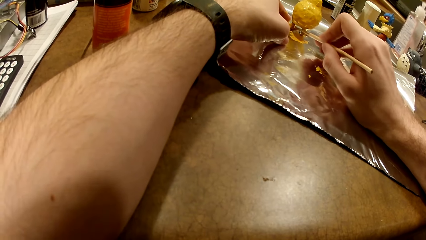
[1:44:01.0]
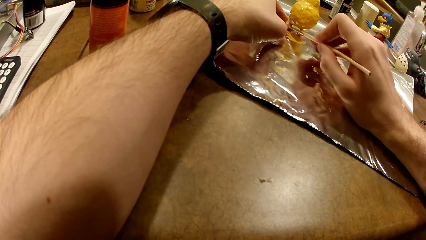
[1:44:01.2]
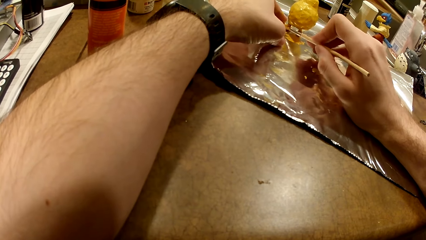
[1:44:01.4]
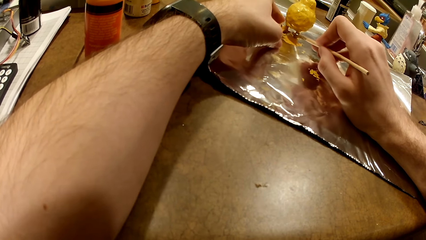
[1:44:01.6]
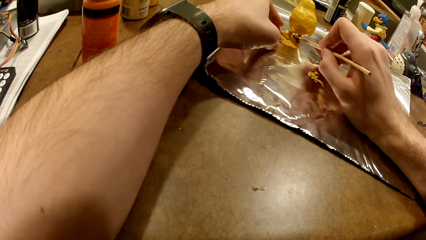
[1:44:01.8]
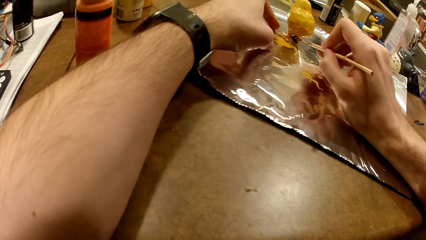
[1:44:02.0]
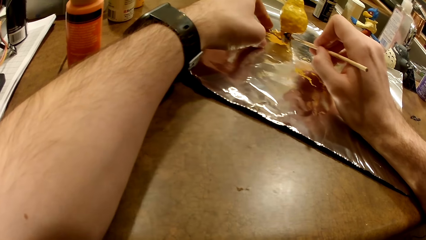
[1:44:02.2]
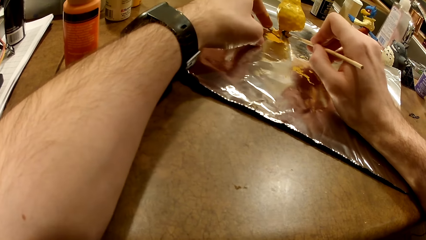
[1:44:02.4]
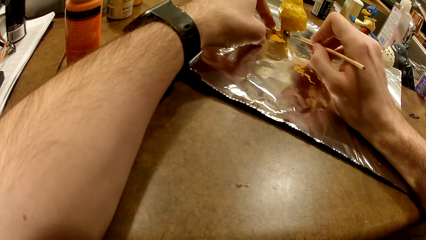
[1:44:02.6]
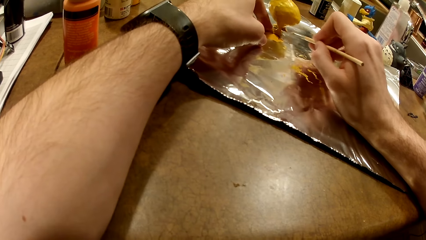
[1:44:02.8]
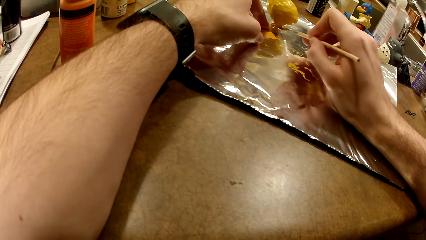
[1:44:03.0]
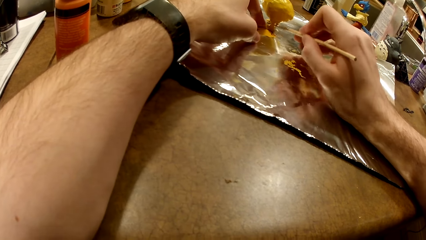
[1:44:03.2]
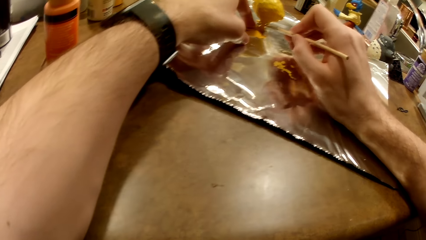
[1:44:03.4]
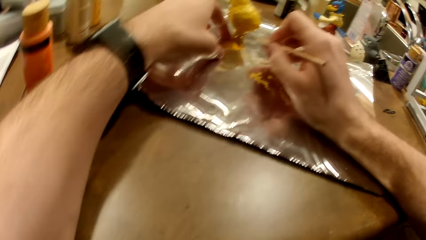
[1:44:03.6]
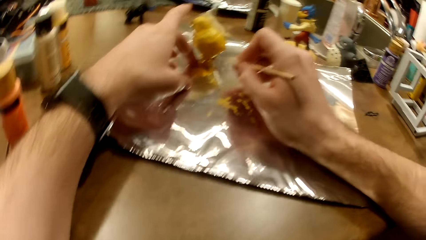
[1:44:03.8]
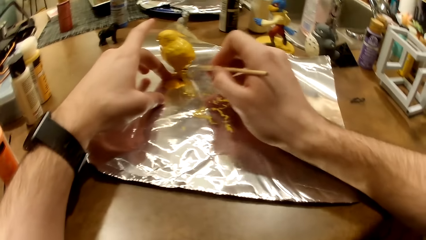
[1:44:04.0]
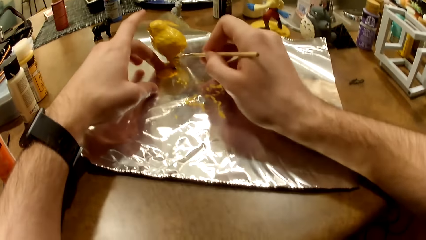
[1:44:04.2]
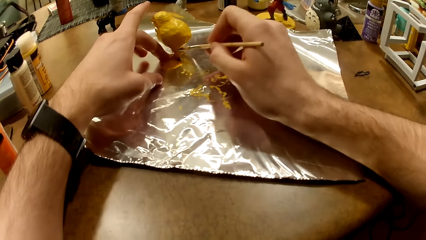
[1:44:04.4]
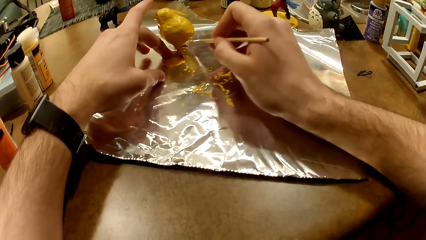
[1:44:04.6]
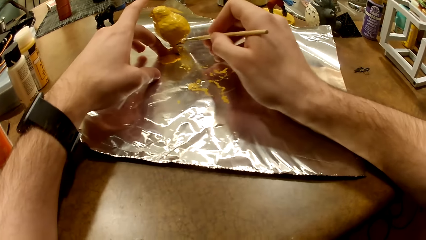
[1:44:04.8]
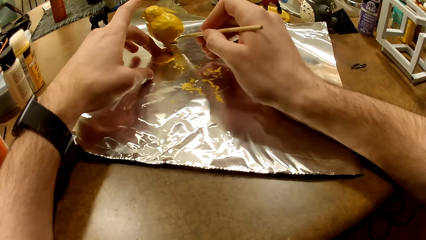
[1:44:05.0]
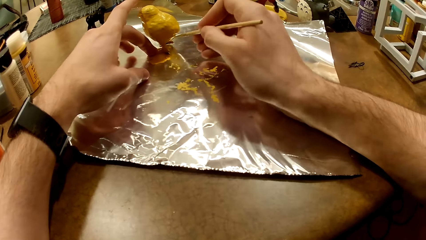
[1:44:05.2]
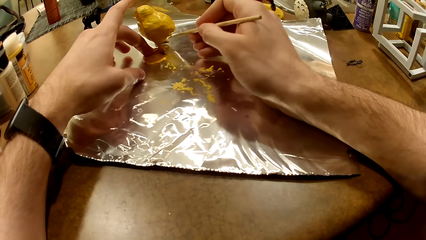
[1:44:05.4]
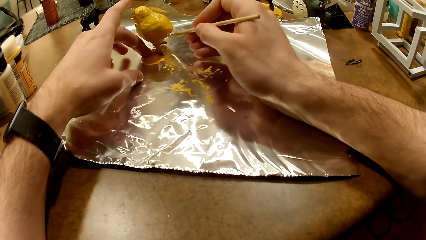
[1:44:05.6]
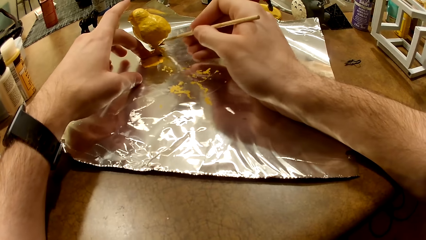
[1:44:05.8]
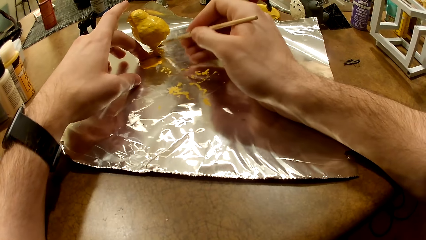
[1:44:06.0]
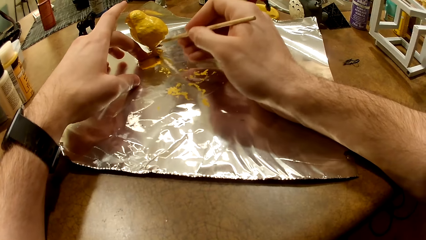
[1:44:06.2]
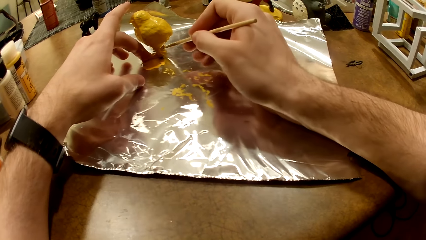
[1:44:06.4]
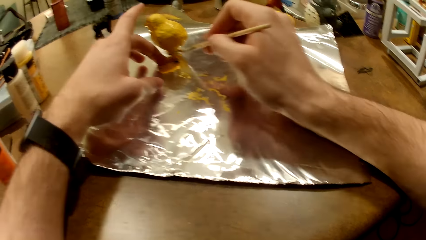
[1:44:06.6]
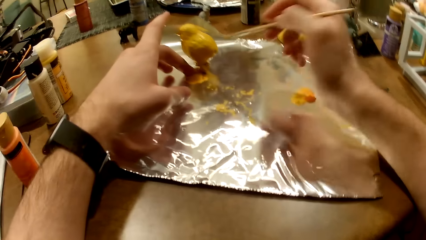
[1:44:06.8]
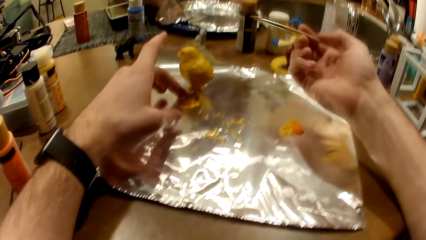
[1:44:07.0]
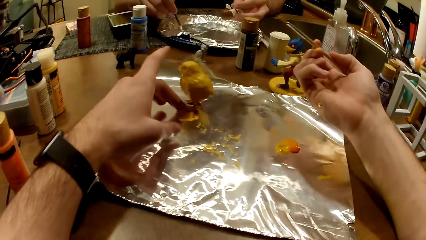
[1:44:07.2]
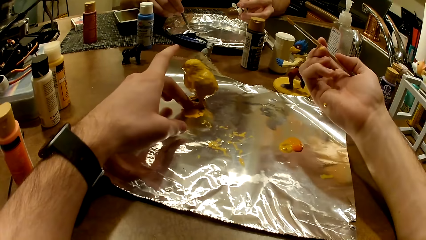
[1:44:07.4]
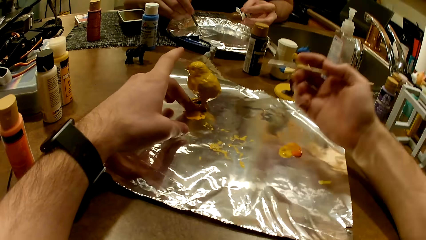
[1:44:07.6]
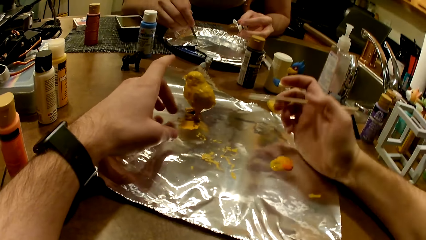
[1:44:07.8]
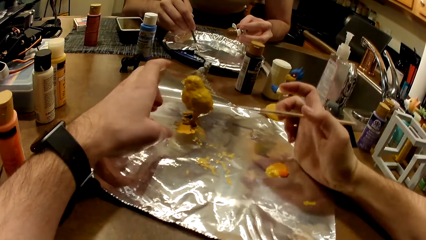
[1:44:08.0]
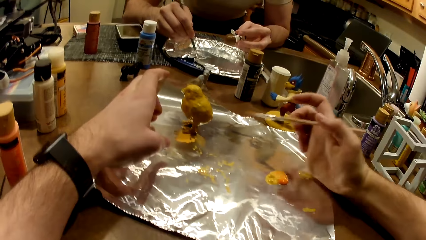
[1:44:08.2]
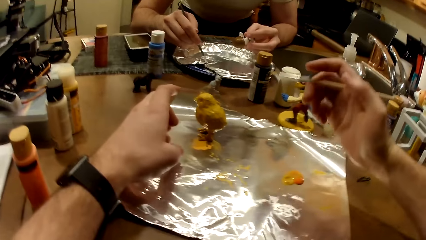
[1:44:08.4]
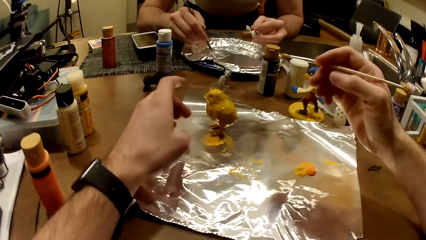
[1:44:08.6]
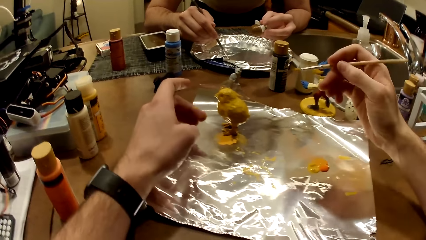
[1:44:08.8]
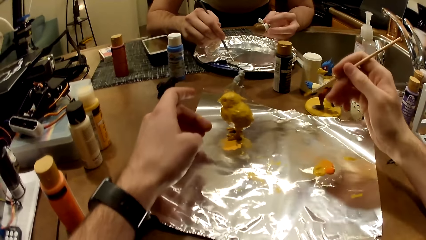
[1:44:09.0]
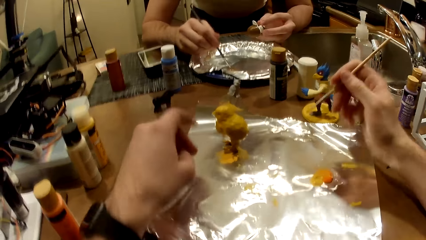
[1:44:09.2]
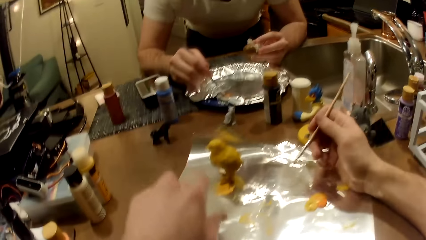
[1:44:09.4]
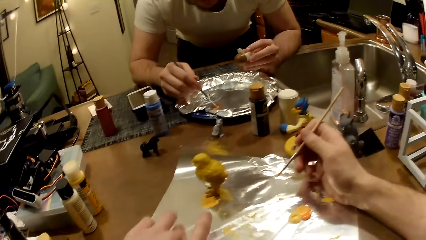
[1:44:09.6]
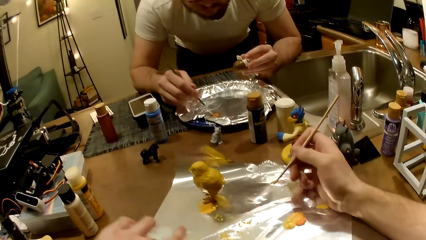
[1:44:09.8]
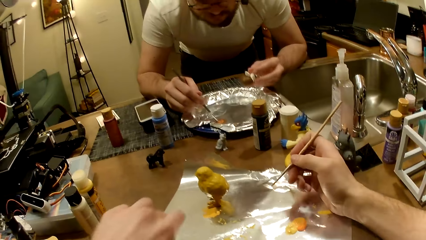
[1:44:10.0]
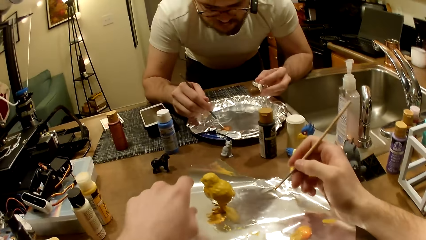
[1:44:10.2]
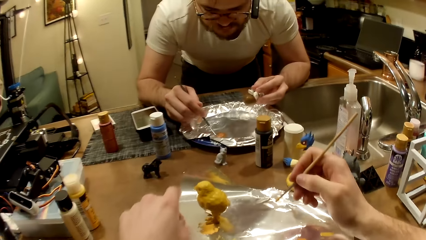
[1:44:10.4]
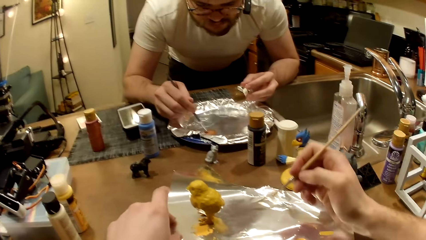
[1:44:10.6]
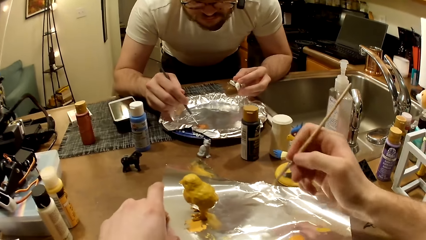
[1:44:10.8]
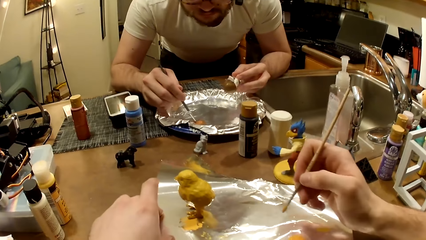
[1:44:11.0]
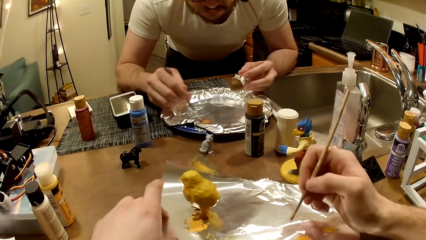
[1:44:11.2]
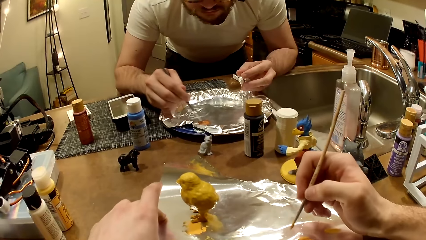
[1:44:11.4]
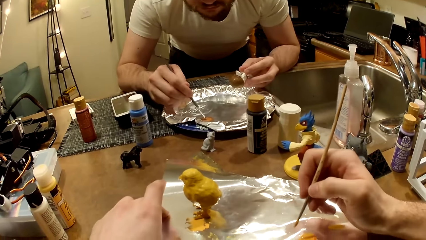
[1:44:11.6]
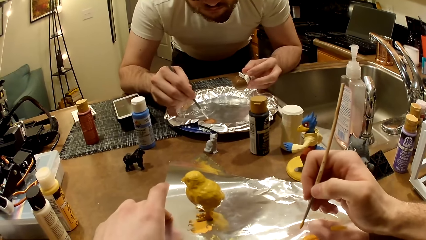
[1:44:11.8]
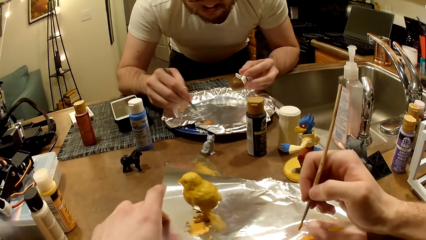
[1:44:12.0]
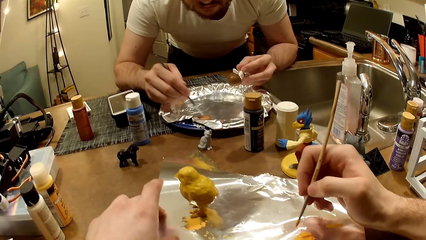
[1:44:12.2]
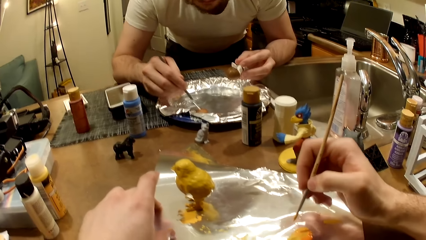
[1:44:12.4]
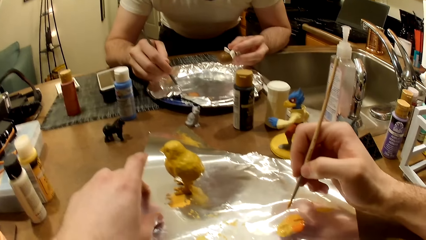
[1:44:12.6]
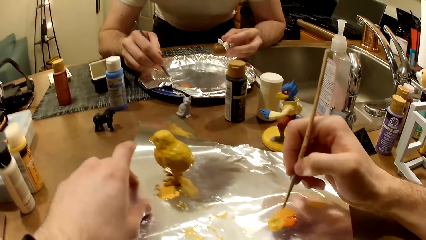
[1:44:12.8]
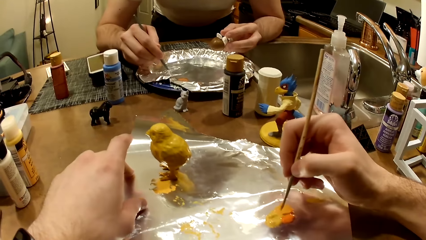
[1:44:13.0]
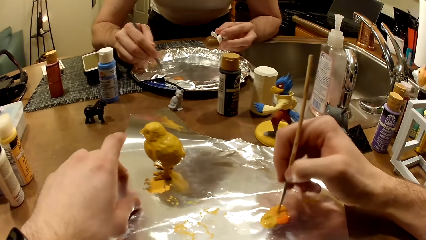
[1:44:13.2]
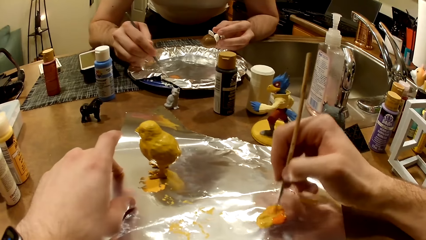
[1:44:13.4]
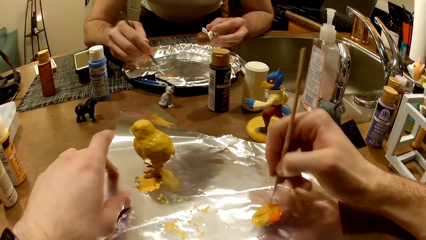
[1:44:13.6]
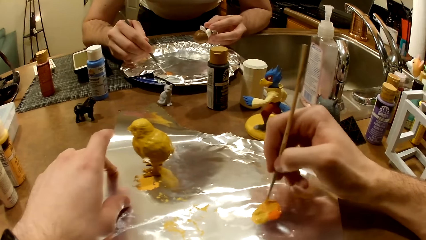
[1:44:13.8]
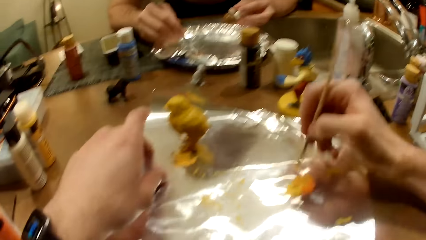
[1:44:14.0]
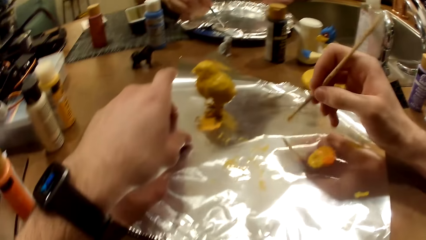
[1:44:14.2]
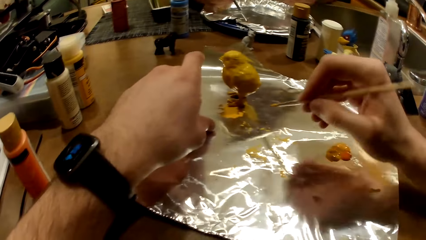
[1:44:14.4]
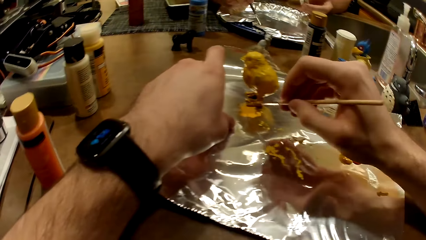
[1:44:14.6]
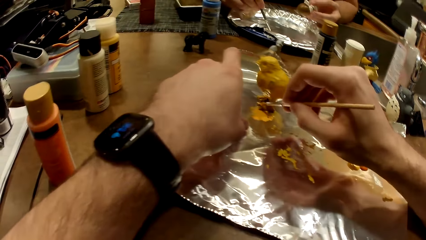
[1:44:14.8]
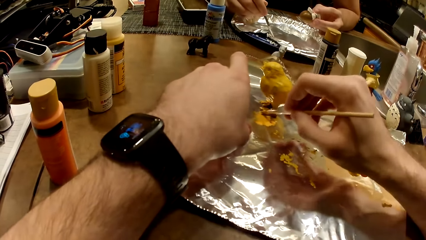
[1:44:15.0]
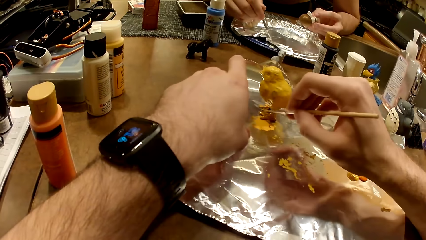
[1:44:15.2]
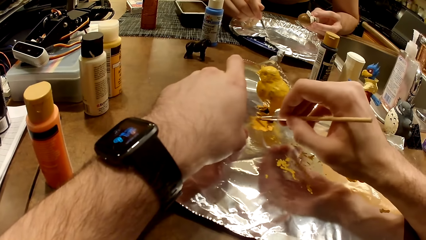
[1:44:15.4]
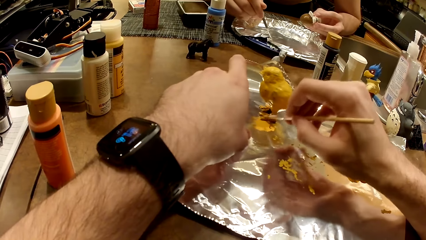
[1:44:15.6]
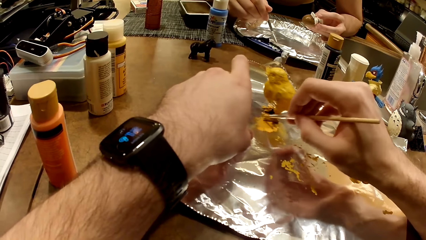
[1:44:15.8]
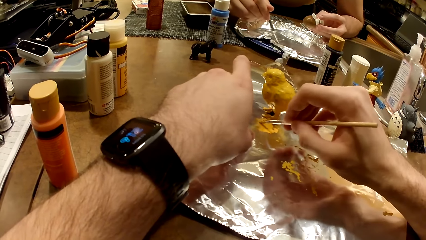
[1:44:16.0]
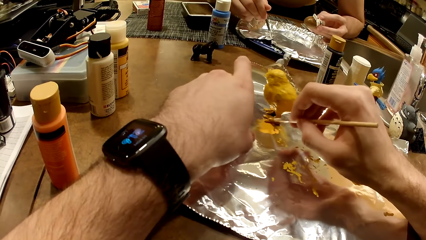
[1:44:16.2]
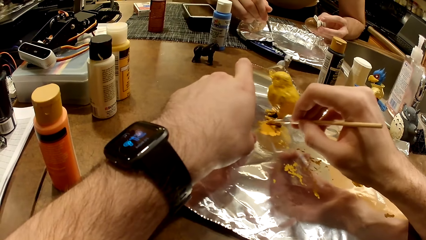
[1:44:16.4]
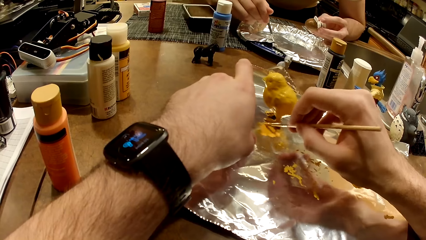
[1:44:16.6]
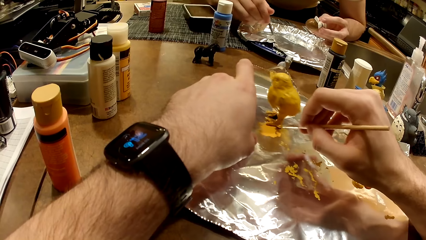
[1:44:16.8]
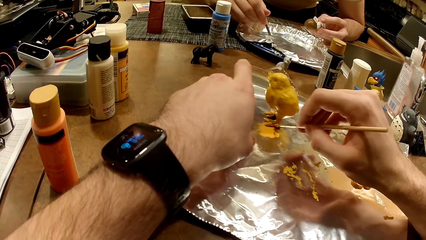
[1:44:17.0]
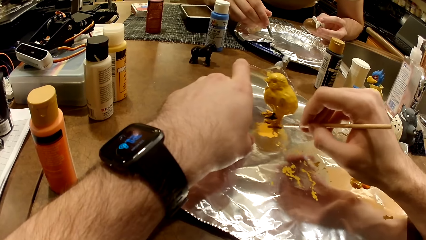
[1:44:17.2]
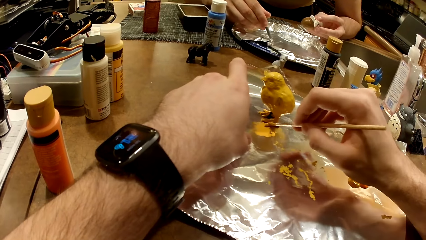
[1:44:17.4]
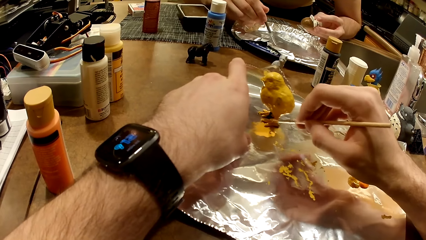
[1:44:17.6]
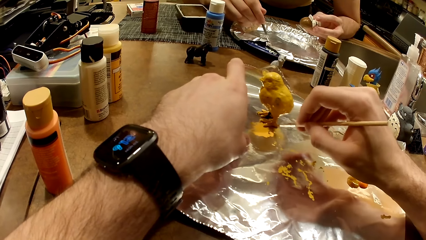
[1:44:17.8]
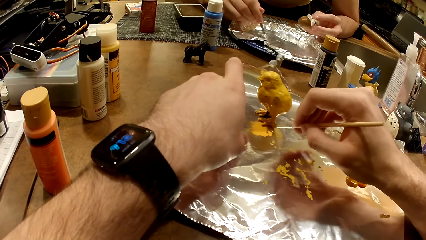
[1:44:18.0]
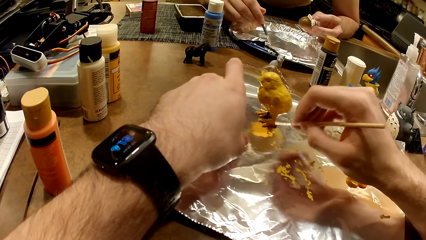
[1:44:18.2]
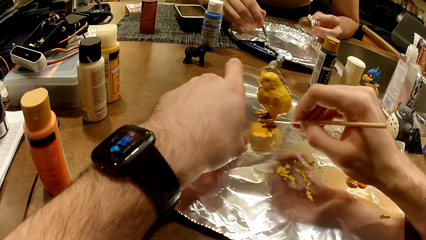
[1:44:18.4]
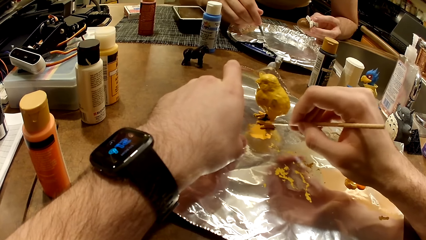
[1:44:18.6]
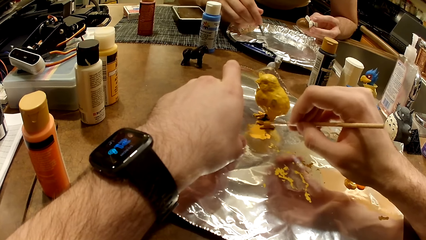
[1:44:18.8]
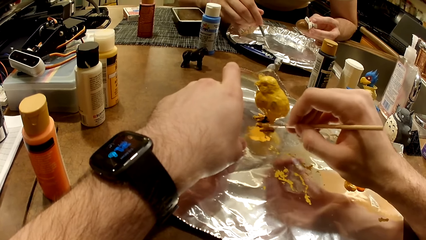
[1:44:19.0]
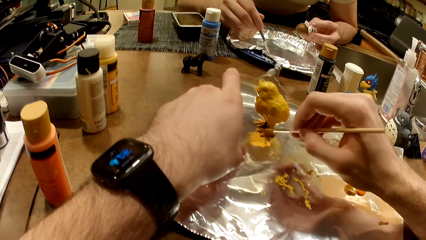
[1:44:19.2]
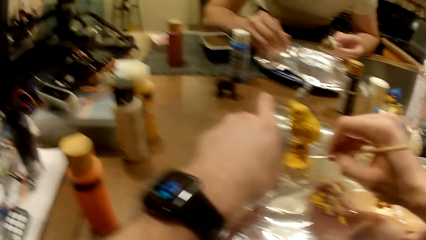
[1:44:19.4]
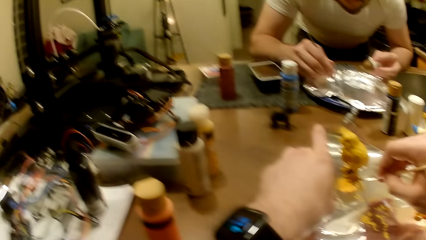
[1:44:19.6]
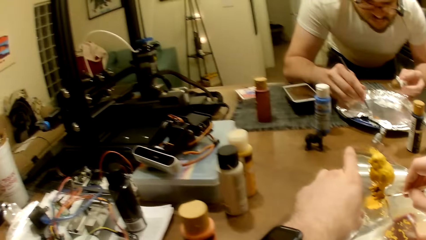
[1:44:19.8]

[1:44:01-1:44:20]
A man mixes the paint. The camera wearer wipes his finger. He takes paint from the foil paper with the paintbrush in his right hand. He mixes the paint. He paints the action figure on the table with the paintbrush.
